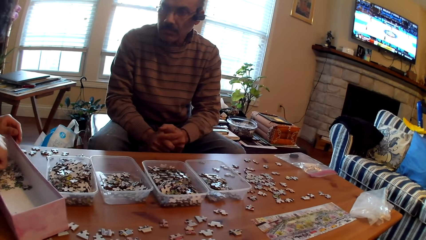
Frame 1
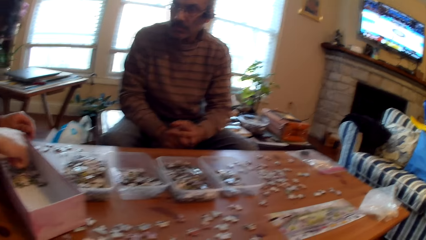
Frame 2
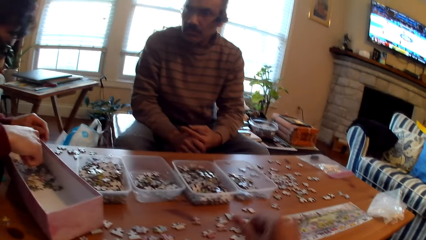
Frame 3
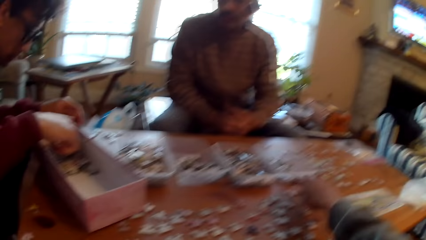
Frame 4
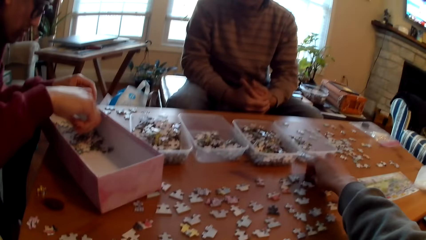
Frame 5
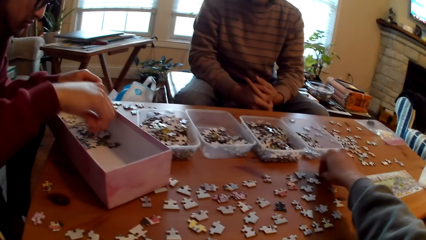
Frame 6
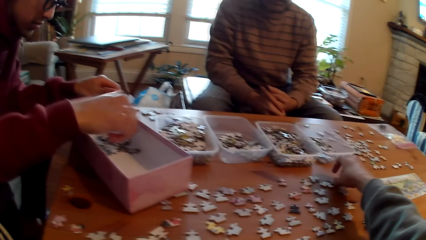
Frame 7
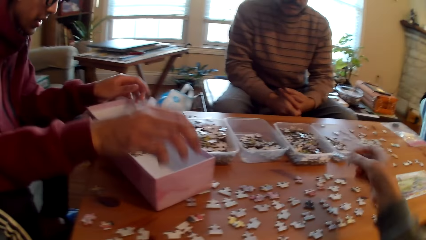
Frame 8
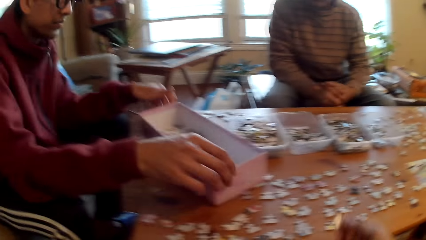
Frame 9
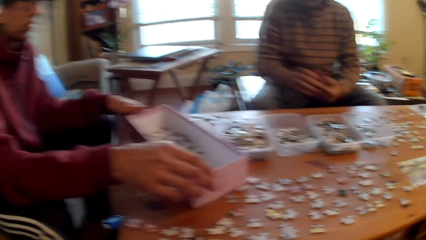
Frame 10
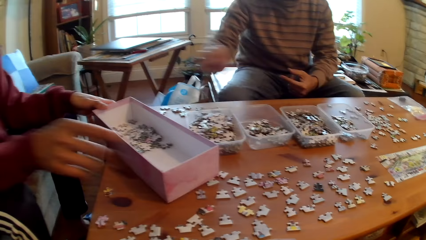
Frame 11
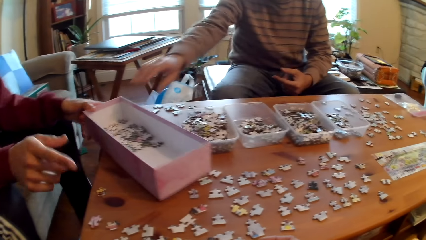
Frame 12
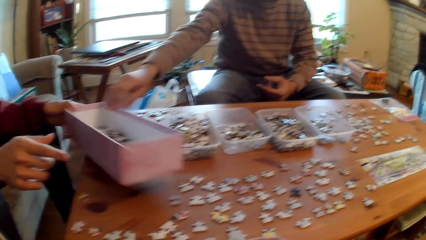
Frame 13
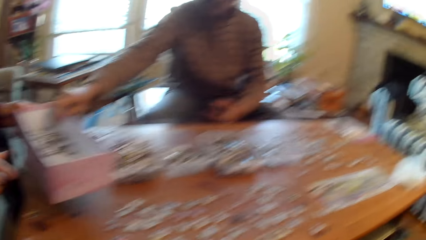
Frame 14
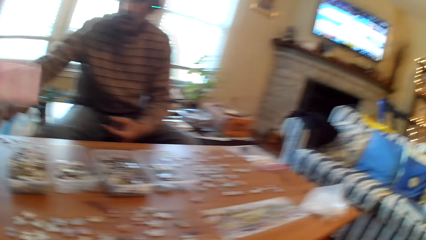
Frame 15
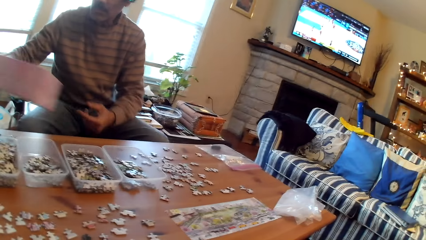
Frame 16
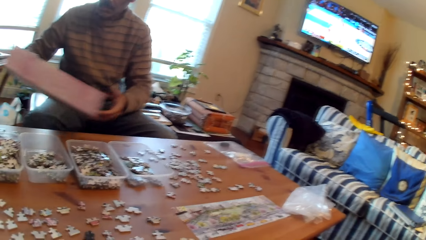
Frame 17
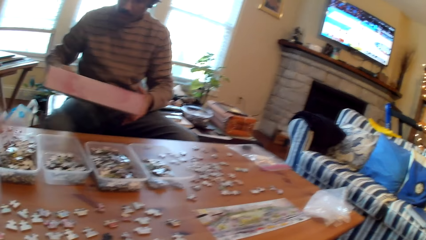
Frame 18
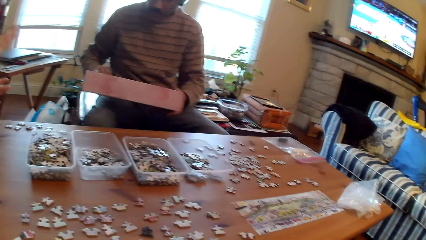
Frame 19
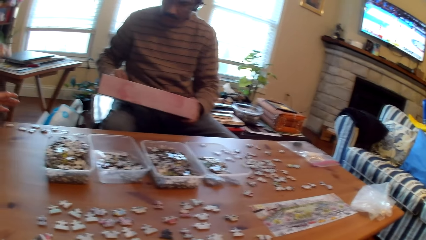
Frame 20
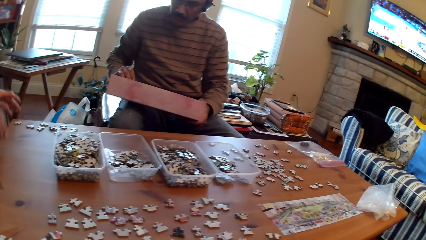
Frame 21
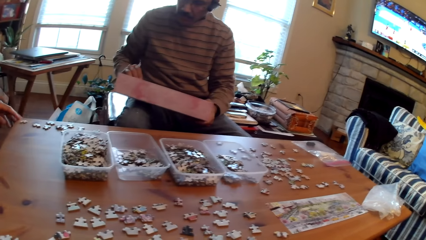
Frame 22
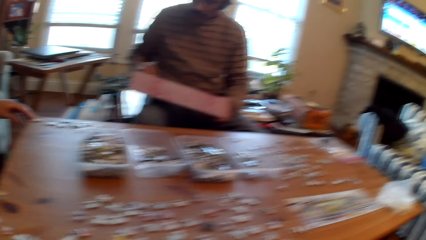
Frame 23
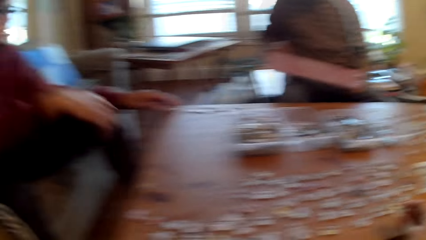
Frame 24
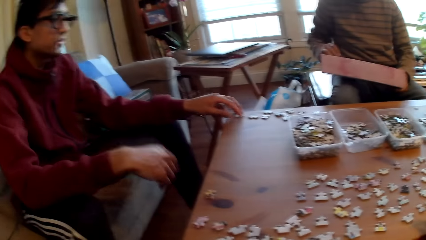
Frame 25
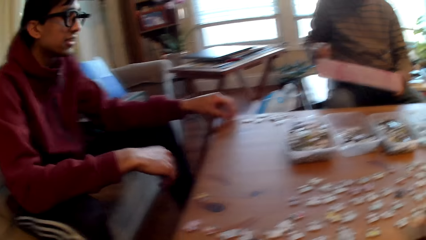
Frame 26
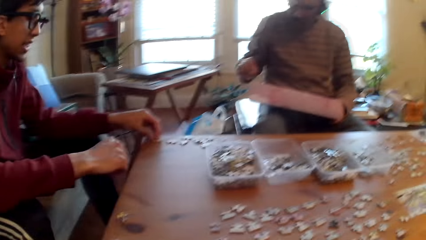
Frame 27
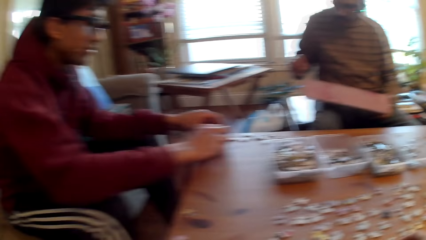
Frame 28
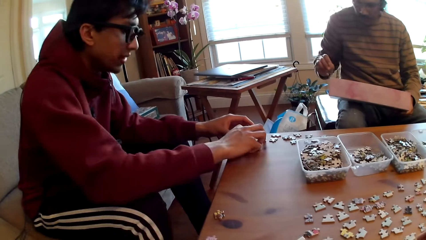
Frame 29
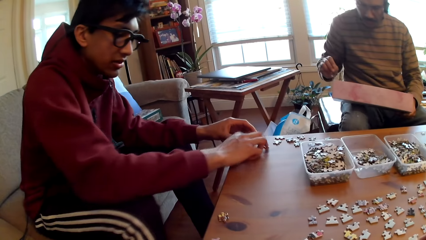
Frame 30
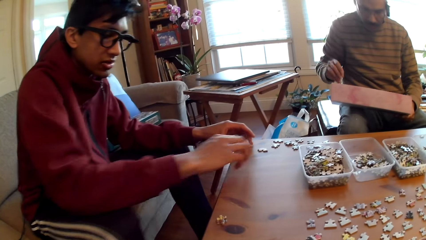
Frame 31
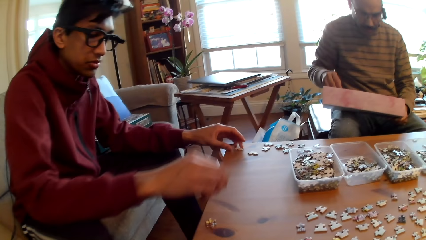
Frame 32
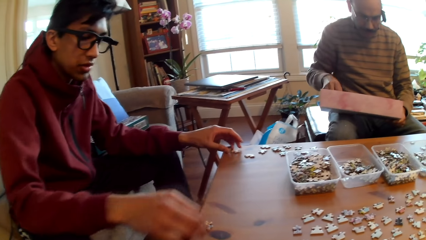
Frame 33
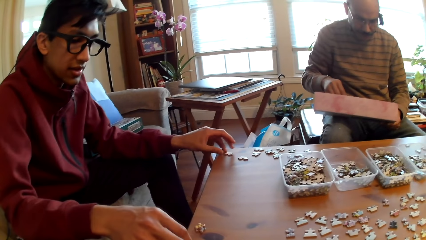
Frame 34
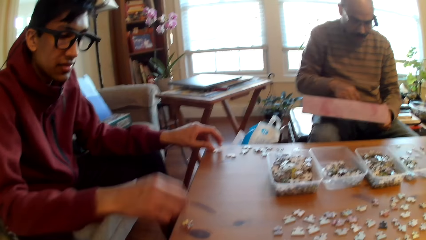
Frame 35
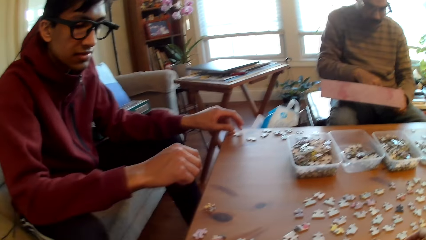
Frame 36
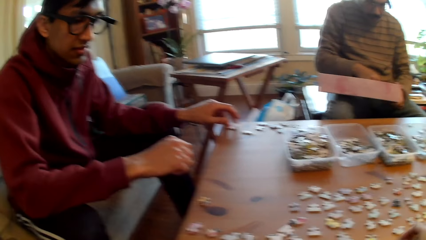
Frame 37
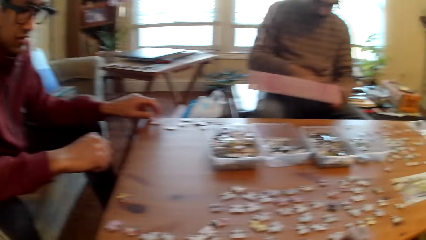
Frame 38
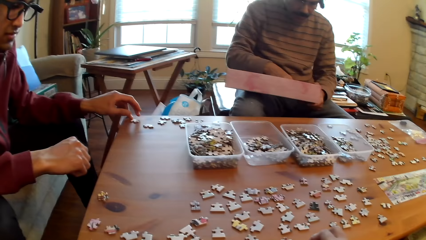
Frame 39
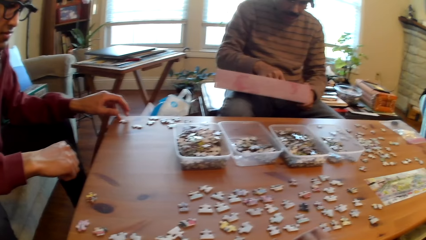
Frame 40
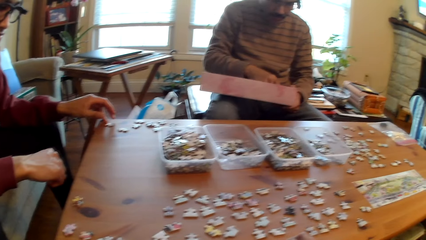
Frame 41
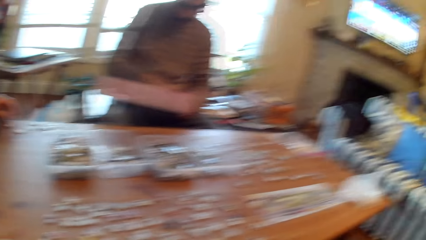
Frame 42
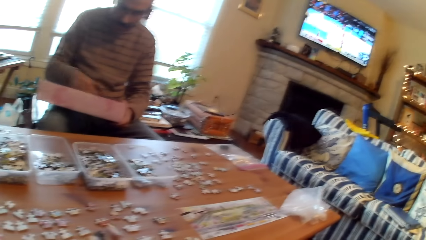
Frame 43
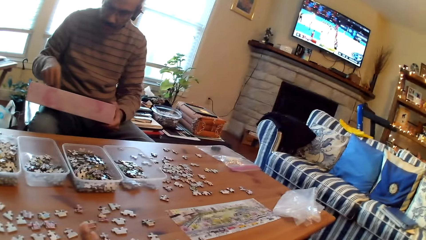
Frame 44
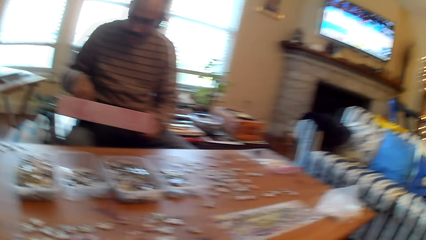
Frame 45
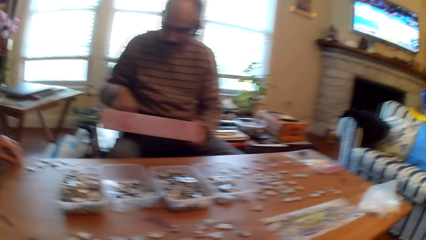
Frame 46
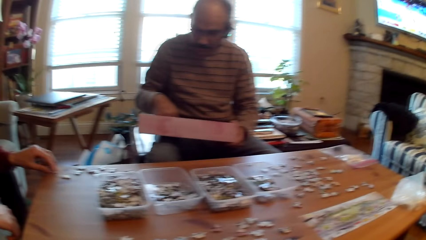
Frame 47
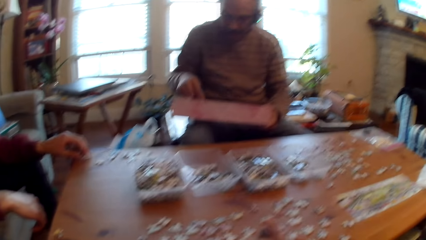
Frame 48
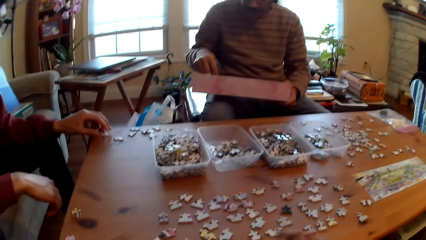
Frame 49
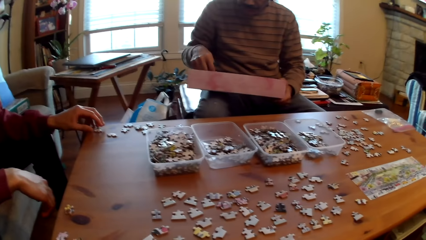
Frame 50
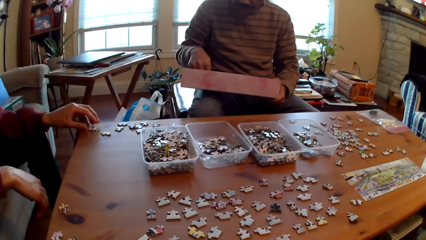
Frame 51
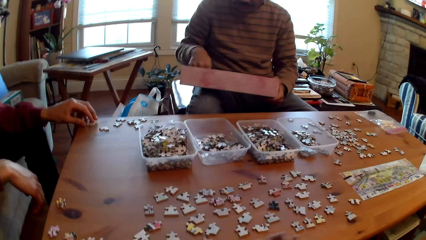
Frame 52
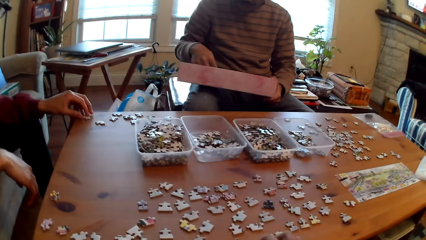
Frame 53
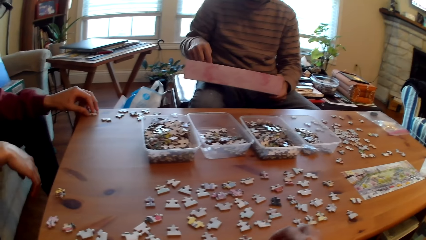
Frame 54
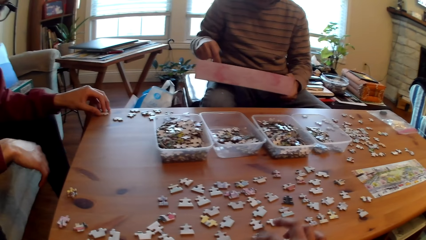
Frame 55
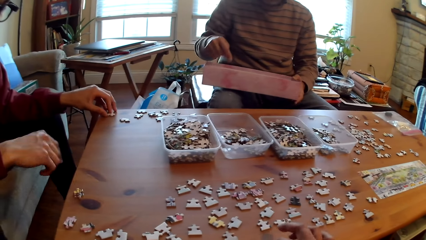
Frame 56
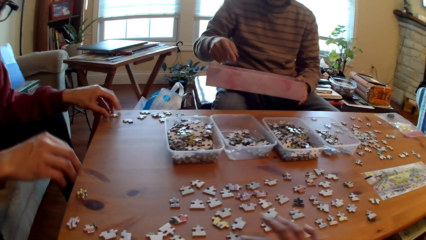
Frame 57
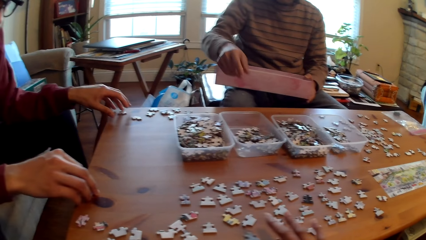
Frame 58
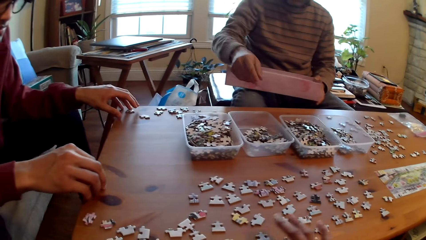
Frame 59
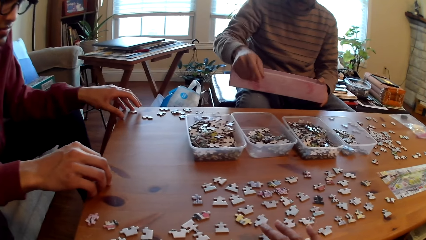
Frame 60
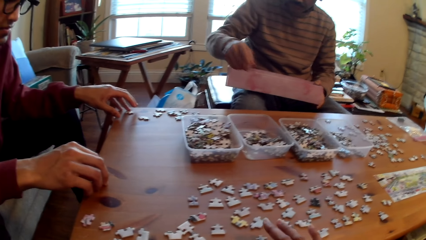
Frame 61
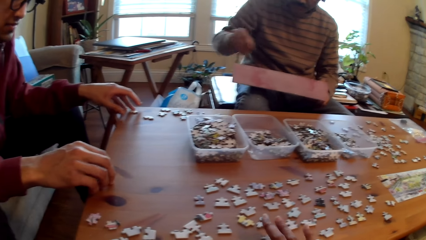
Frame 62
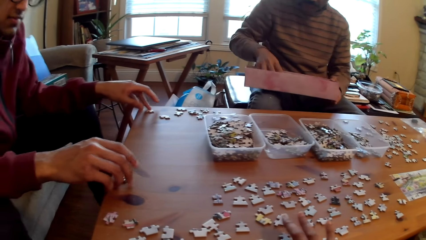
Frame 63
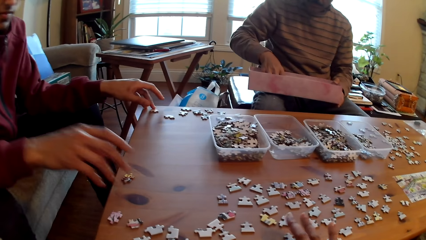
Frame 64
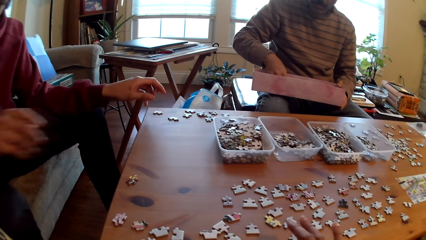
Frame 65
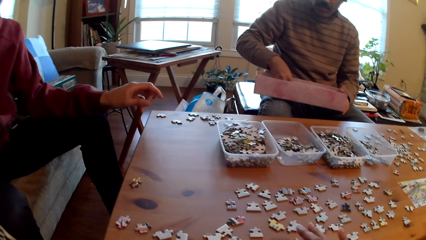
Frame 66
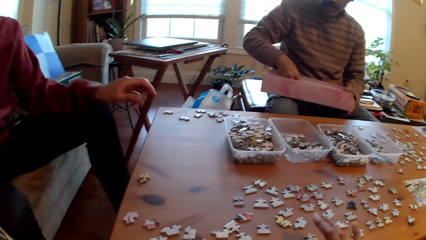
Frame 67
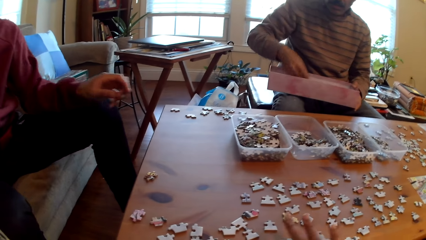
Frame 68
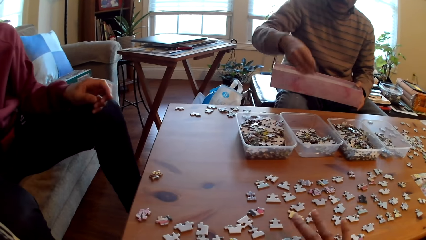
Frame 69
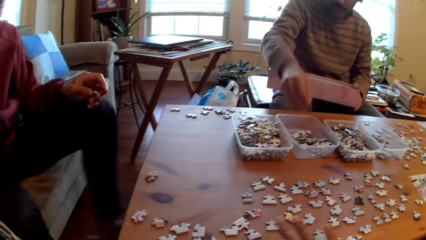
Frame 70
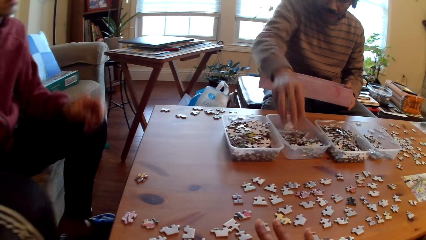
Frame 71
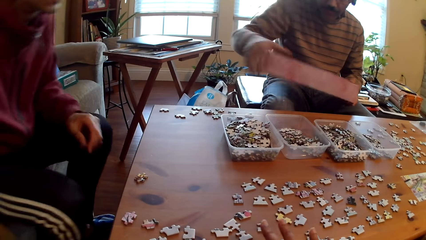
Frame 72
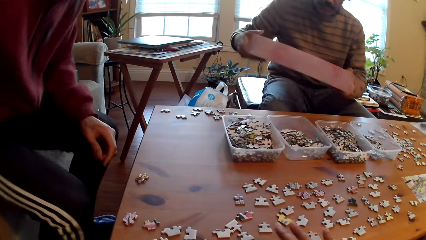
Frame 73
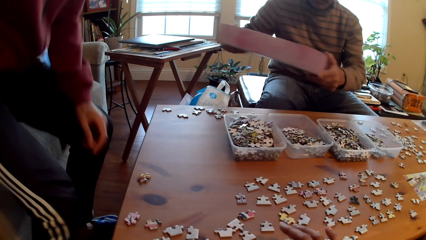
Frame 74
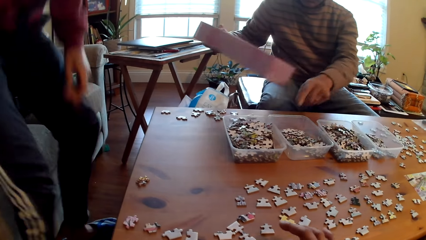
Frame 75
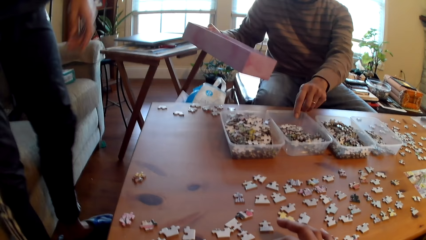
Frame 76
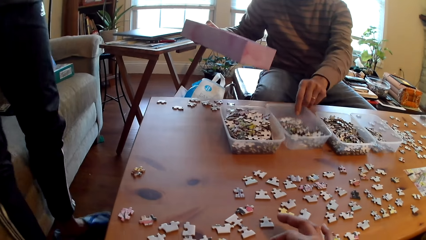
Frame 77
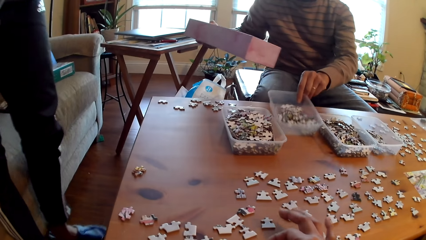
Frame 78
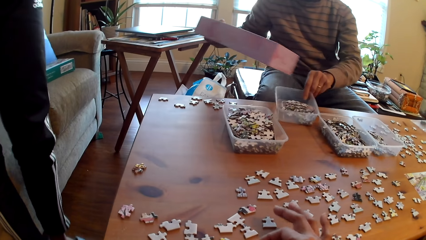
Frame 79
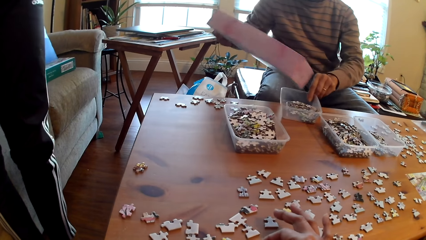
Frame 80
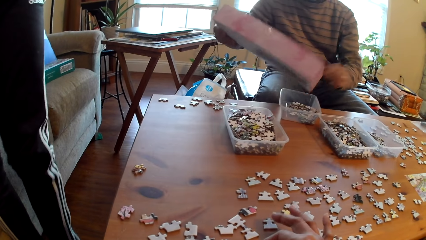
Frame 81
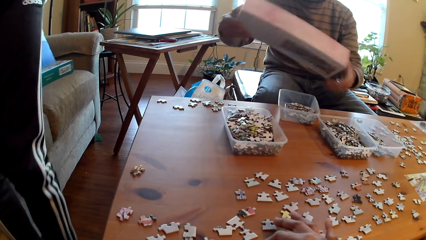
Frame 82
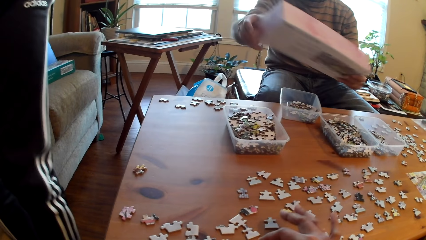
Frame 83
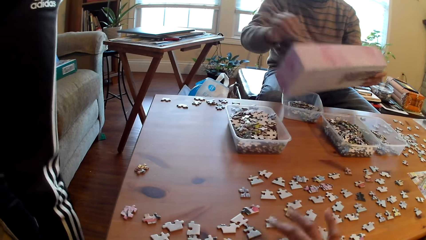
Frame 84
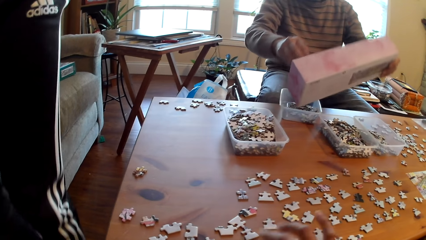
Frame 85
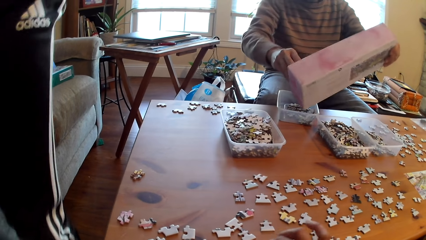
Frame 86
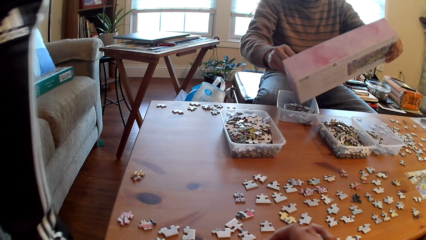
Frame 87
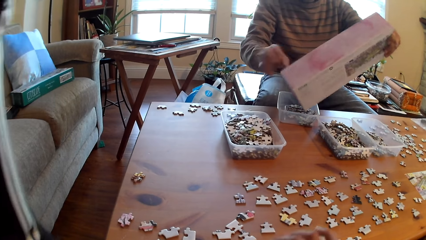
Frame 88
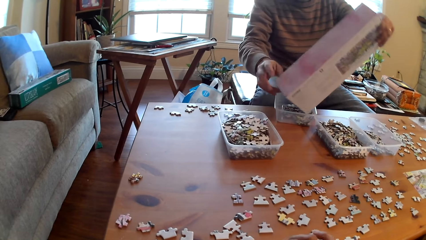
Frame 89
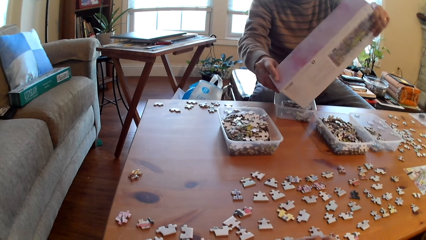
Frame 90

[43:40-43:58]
The camera wearer sorts the jigsaw puzzle. A man picks up the box. The camera wearer talks to the man. They look around. Another man stands up.
